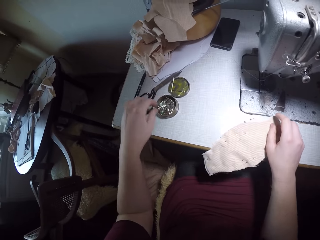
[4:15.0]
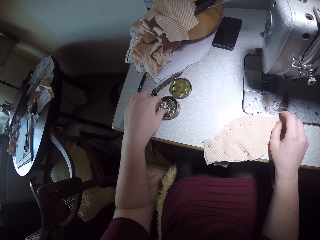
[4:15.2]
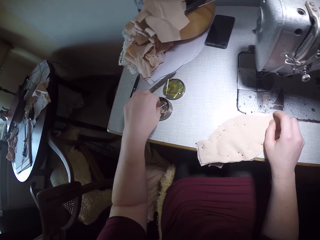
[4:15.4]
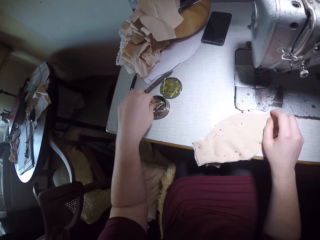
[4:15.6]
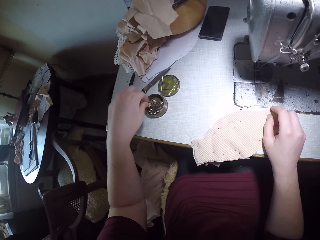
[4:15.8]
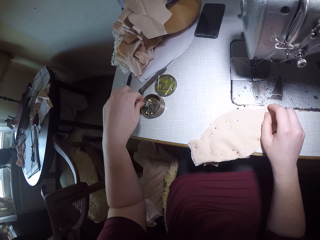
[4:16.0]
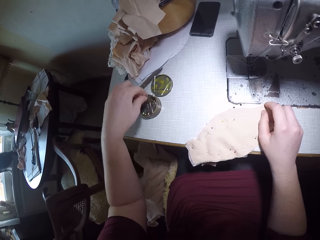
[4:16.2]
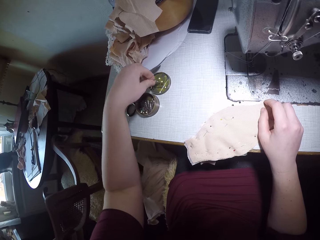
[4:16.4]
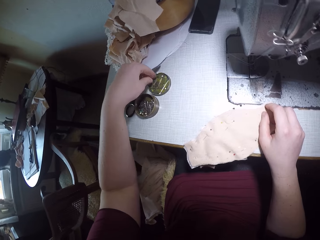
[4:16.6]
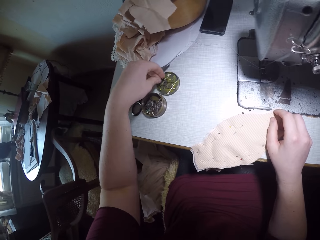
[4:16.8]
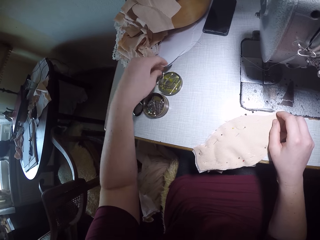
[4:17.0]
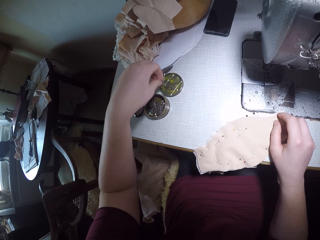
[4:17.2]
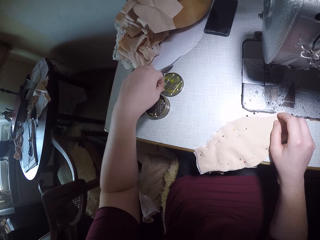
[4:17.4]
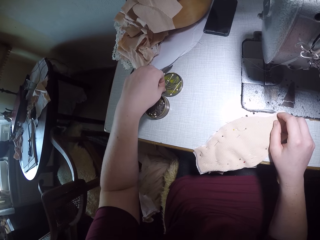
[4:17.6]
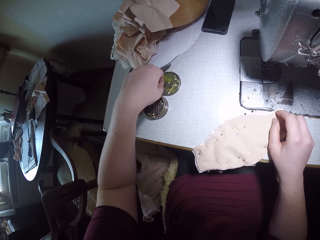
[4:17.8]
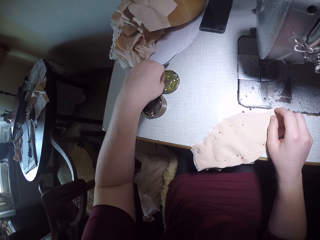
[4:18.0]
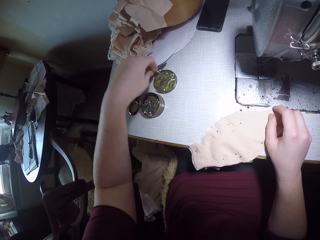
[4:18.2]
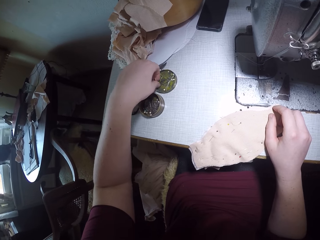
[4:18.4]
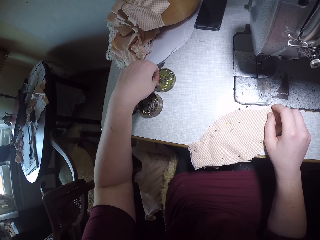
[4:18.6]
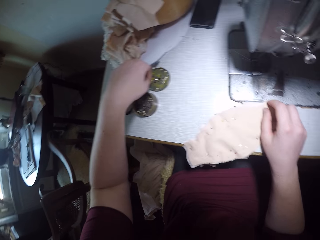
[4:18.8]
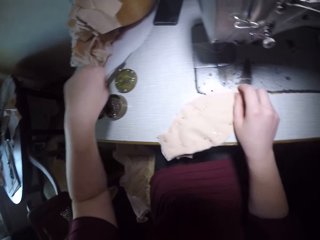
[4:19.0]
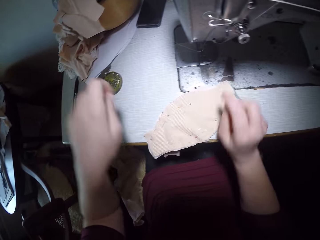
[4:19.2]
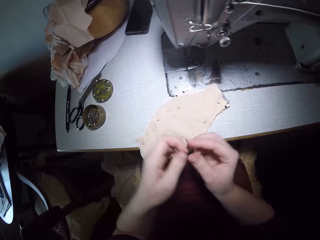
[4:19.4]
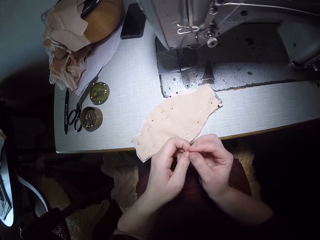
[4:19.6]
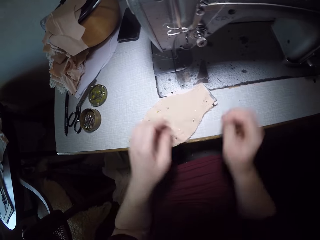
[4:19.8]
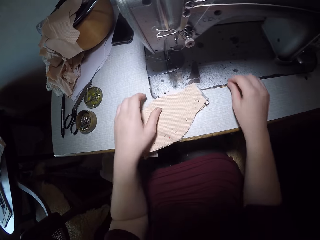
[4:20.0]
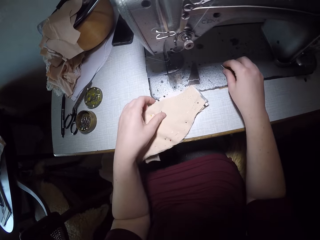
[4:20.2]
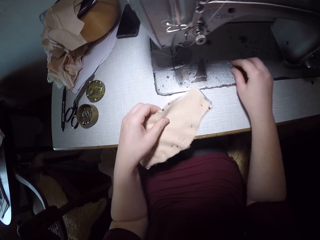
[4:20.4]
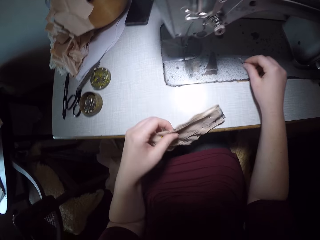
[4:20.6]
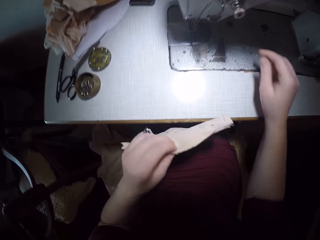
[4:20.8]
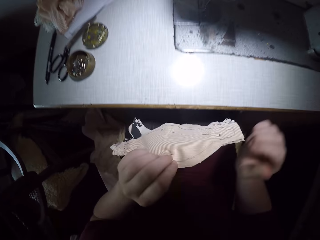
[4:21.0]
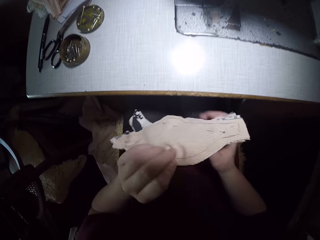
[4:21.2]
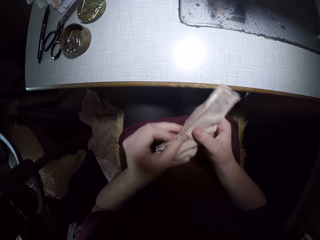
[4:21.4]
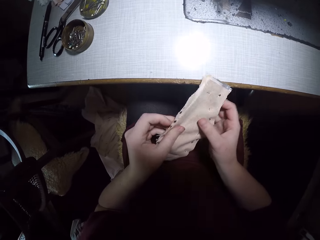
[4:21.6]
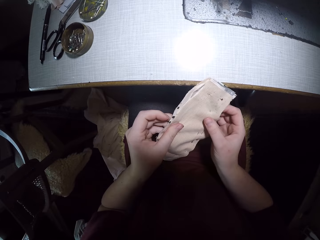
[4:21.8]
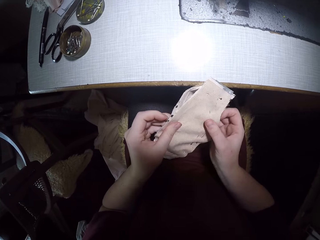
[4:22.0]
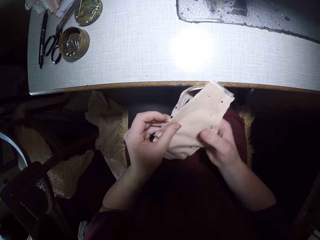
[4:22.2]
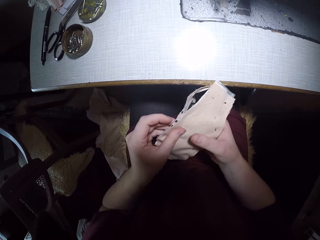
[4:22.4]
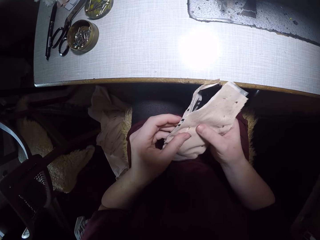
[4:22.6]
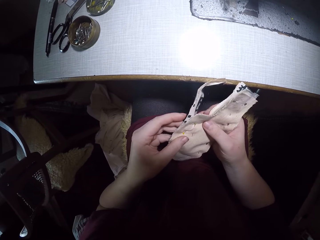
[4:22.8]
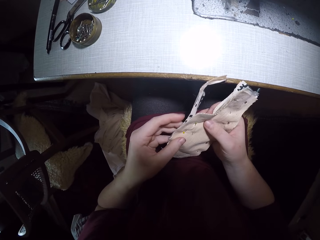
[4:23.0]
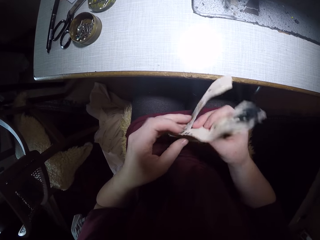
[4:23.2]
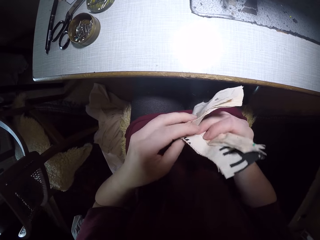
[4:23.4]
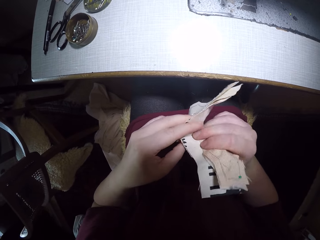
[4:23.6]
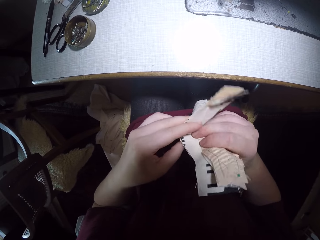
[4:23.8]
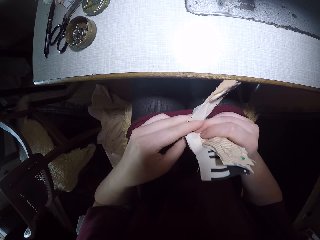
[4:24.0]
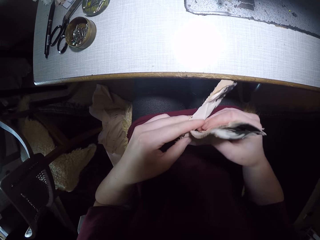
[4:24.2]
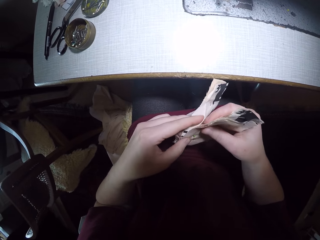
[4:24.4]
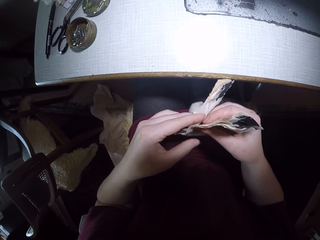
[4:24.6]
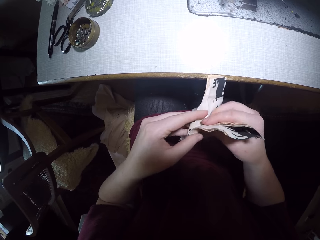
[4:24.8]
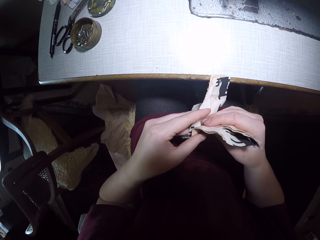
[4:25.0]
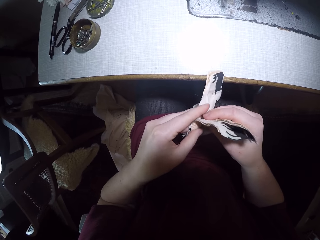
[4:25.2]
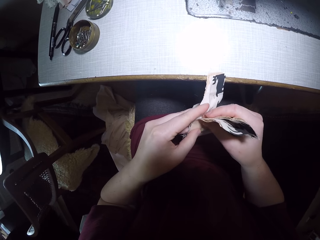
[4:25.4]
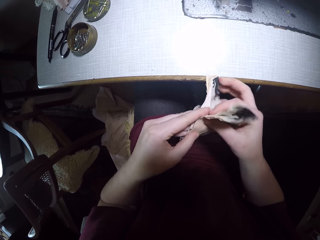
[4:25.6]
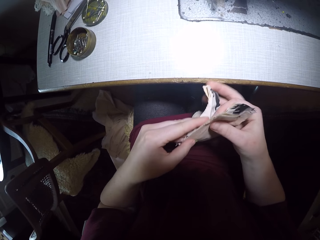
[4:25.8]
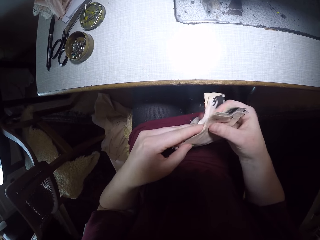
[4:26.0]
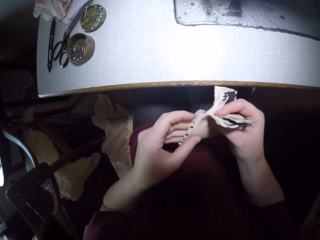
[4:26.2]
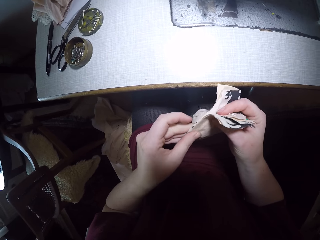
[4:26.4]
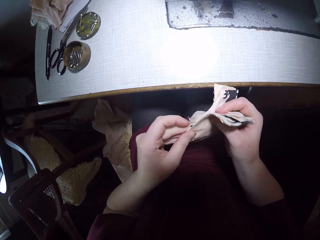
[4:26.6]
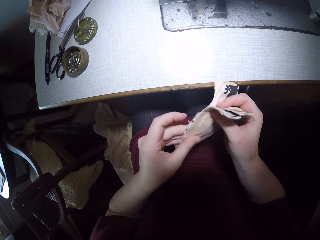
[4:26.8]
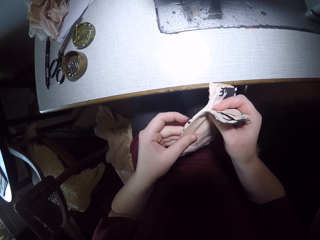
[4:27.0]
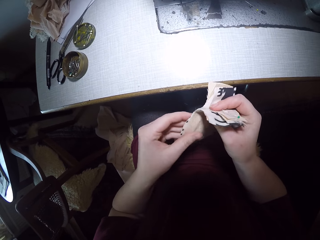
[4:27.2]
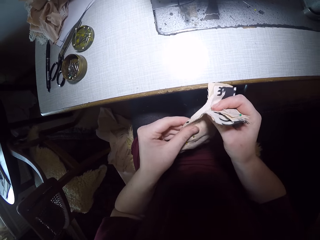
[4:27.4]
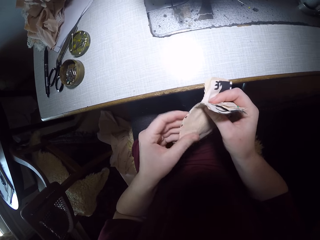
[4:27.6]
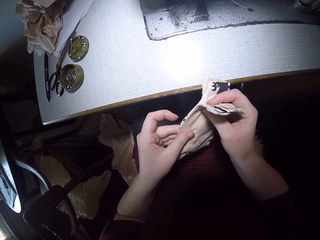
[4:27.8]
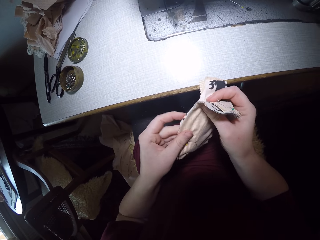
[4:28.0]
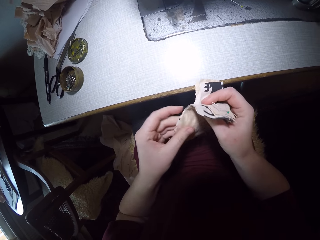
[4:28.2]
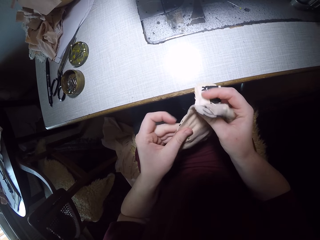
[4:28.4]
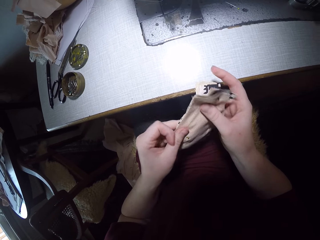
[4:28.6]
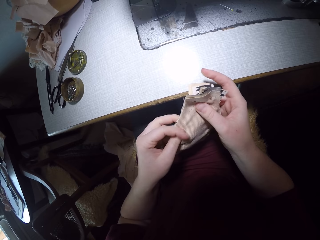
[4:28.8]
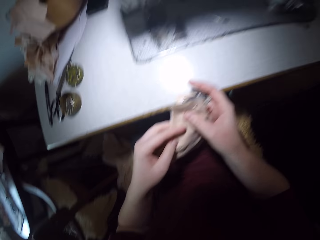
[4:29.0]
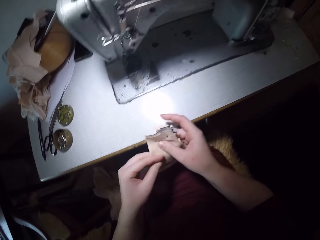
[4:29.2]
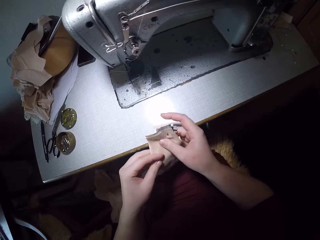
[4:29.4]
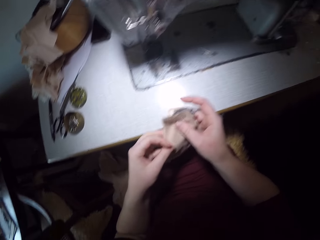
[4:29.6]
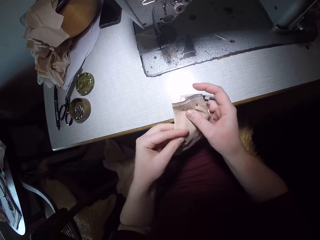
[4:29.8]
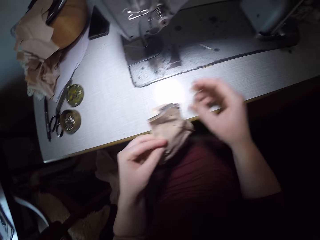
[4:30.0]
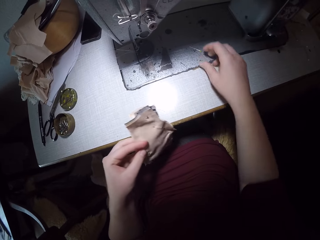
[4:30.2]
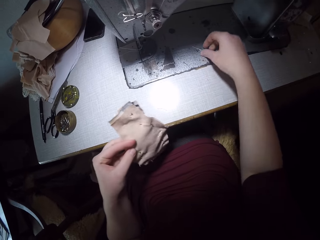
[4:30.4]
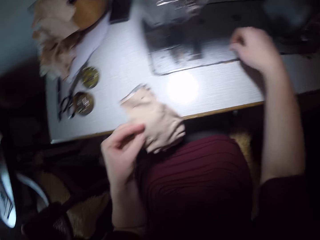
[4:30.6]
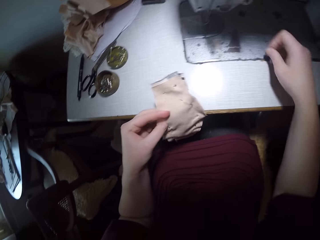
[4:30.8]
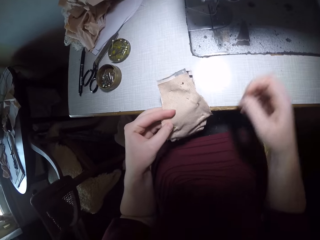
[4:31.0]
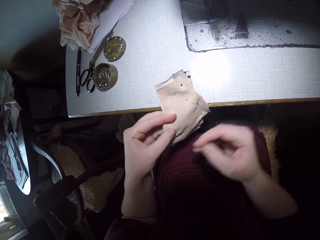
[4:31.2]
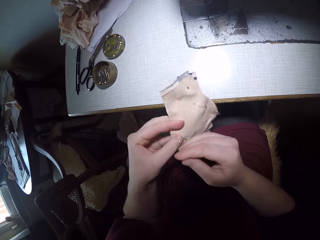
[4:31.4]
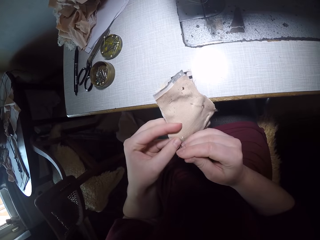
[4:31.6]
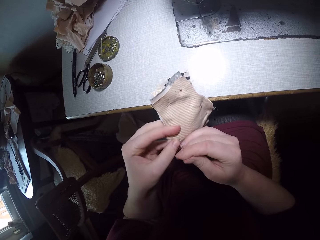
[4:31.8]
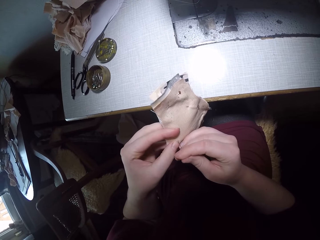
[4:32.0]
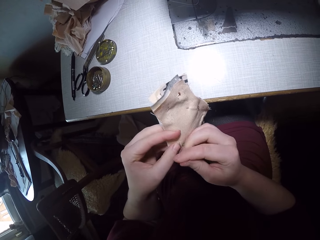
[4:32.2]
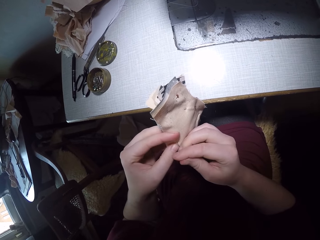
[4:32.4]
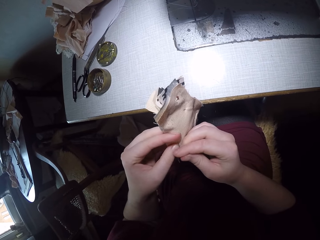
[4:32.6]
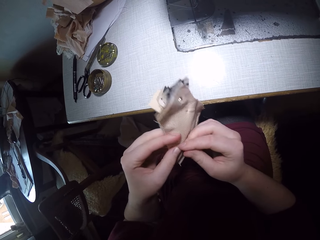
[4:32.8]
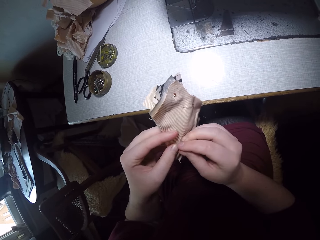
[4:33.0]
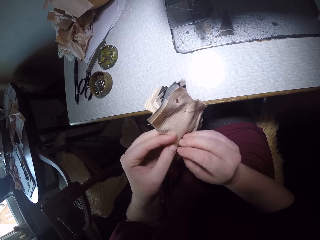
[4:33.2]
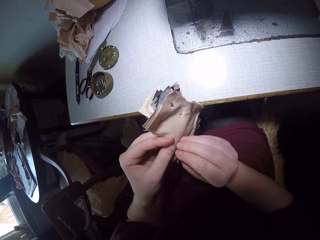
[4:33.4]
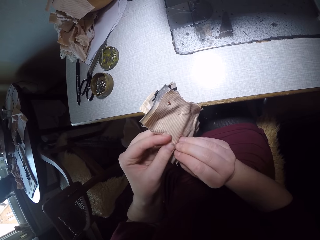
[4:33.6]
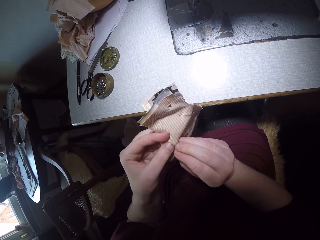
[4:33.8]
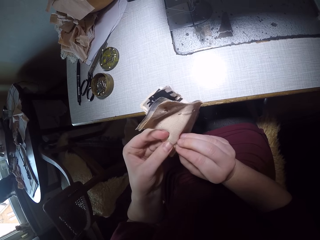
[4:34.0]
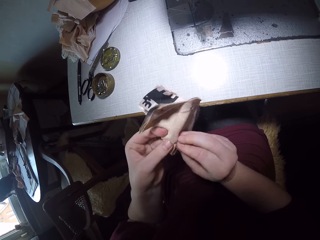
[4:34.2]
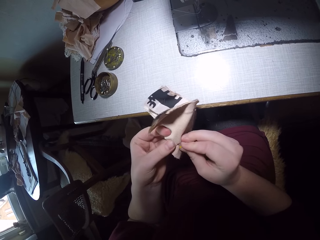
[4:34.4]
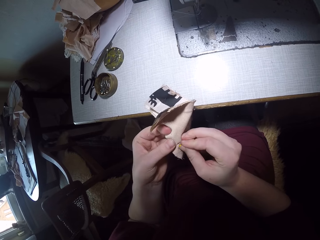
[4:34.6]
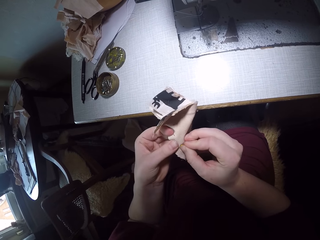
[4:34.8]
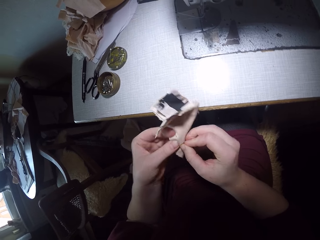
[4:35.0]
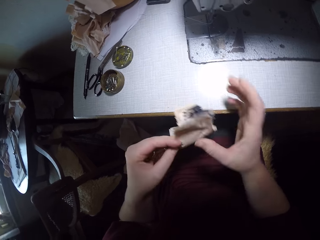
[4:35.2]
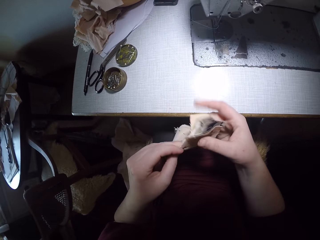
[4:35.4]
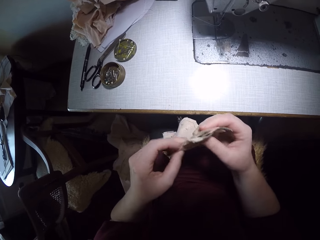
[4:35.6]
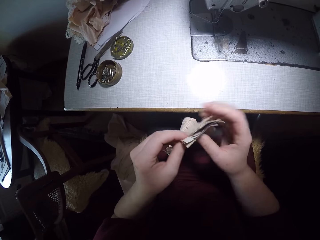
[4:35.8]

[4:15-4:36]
The camera wearer picks the pins. She moves the pins from the pin container to the container cover. She picks a pin from the container cover. She moves the pin from her left hand to her right hand. She drops the pin on the sewing machine with her right hand. She picks up the piece of cloth with her left hand. She checks the cloths and adjusts the piece of cloth. She picks the pin on the sewing machine with her right hand and attaches the pin to the piece of cloth.
